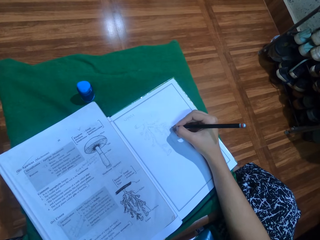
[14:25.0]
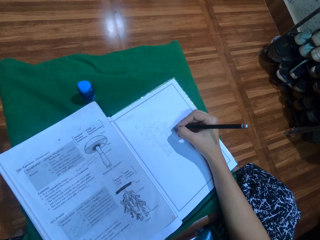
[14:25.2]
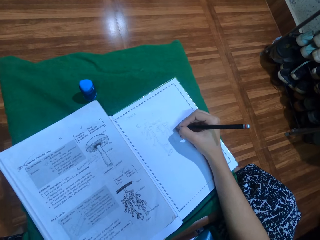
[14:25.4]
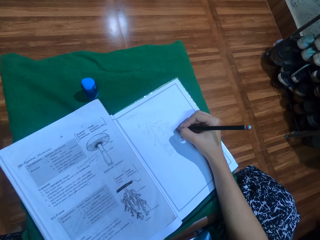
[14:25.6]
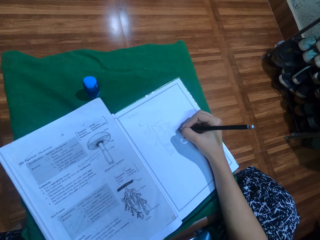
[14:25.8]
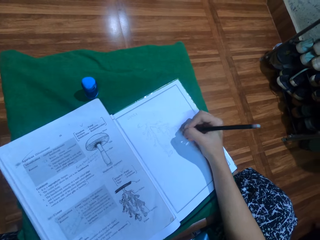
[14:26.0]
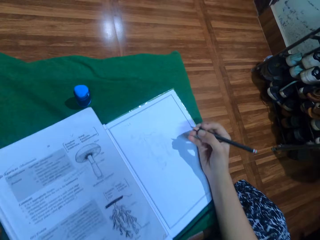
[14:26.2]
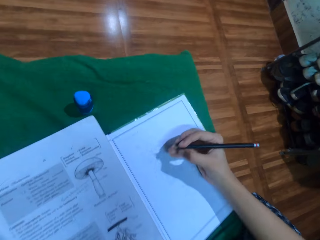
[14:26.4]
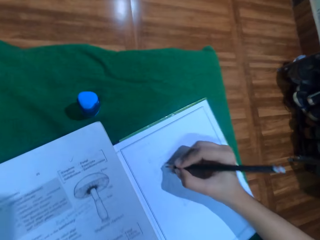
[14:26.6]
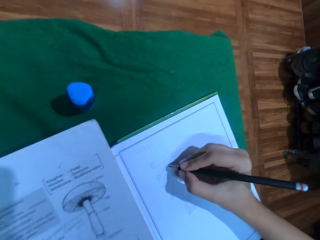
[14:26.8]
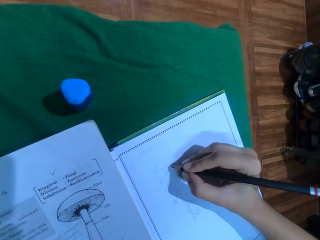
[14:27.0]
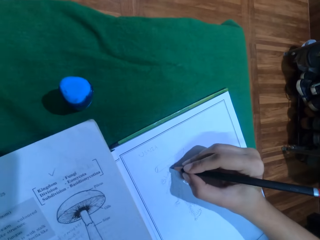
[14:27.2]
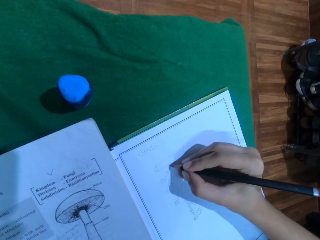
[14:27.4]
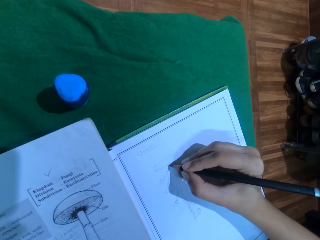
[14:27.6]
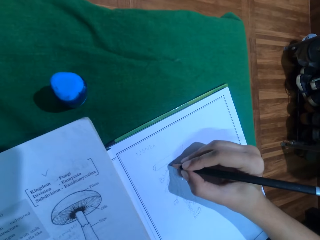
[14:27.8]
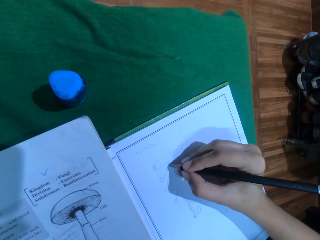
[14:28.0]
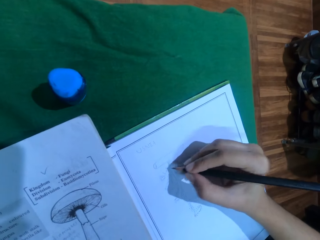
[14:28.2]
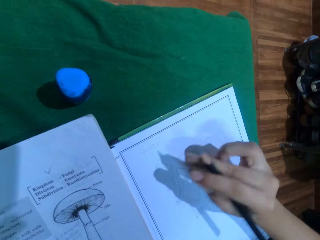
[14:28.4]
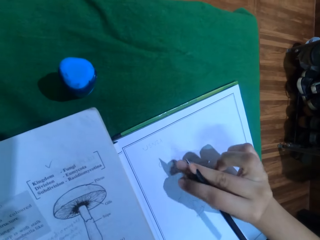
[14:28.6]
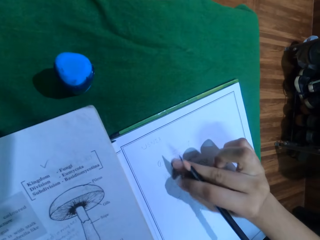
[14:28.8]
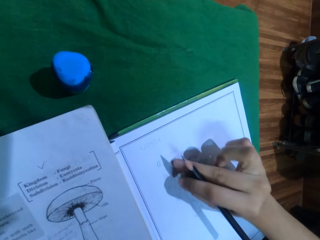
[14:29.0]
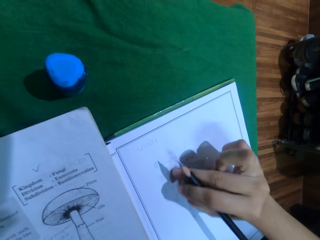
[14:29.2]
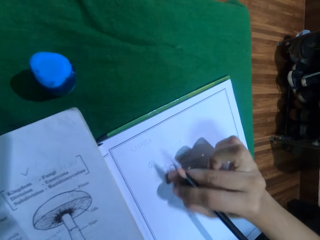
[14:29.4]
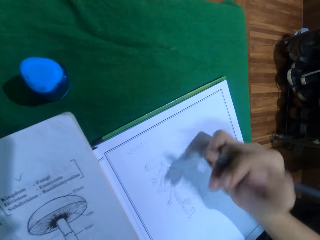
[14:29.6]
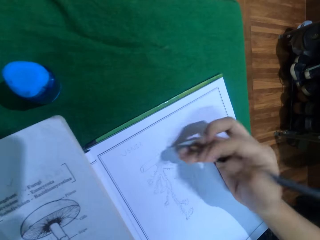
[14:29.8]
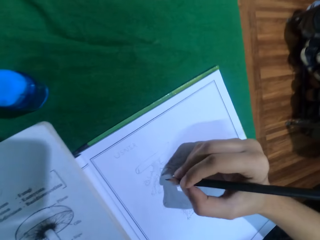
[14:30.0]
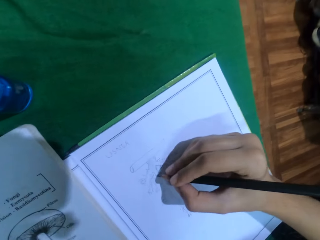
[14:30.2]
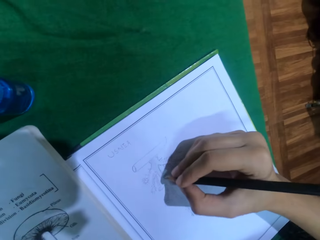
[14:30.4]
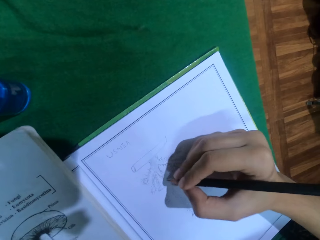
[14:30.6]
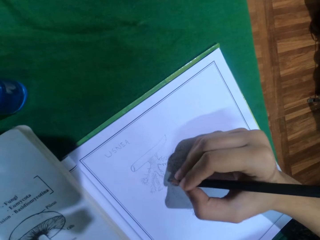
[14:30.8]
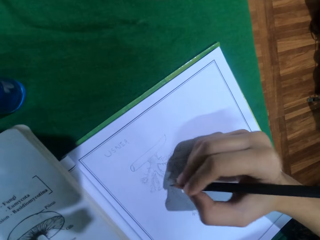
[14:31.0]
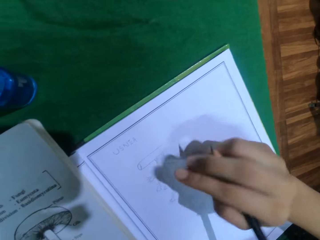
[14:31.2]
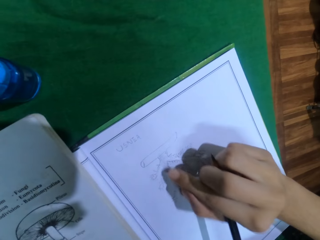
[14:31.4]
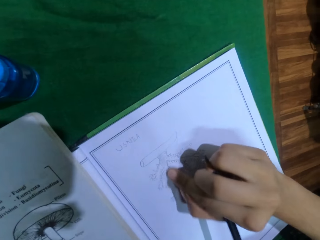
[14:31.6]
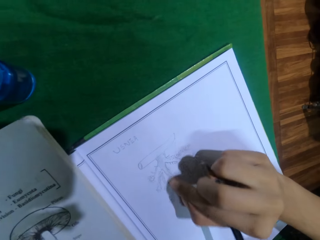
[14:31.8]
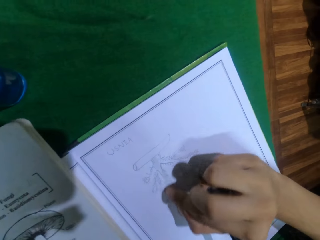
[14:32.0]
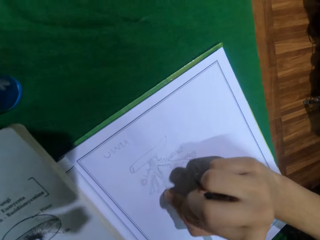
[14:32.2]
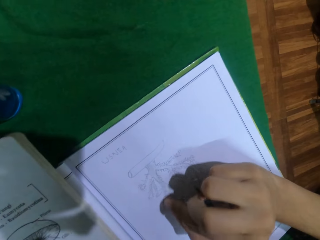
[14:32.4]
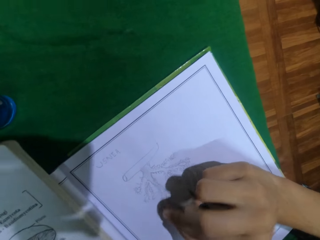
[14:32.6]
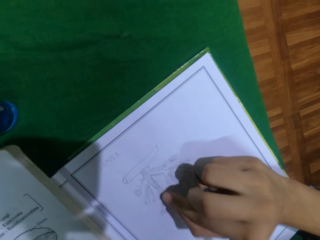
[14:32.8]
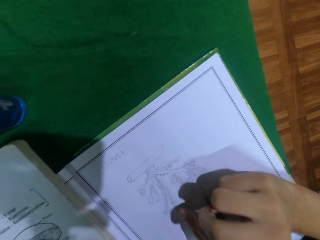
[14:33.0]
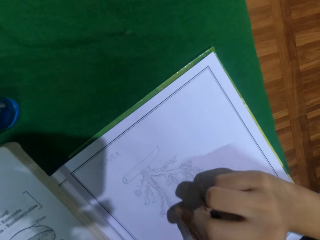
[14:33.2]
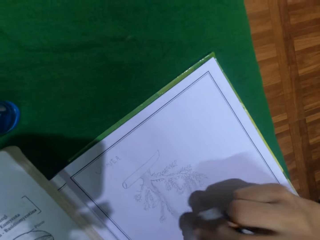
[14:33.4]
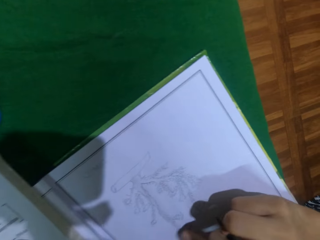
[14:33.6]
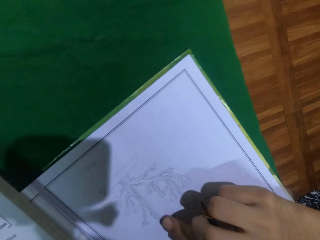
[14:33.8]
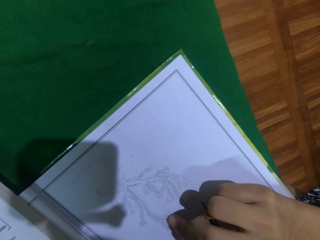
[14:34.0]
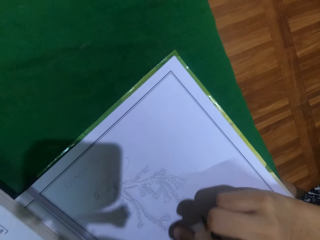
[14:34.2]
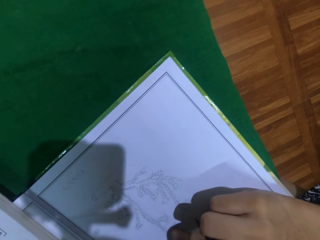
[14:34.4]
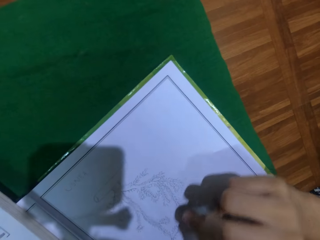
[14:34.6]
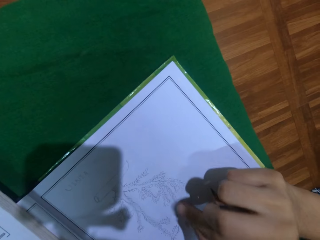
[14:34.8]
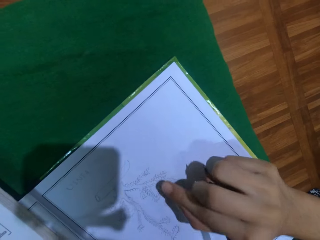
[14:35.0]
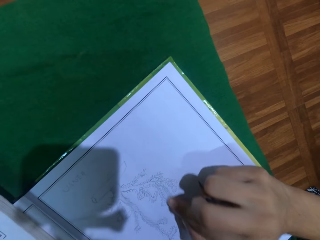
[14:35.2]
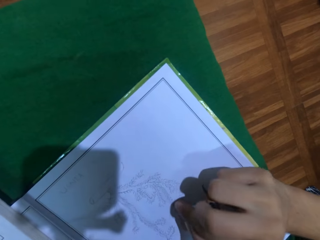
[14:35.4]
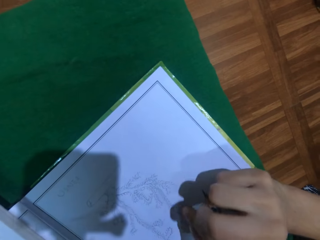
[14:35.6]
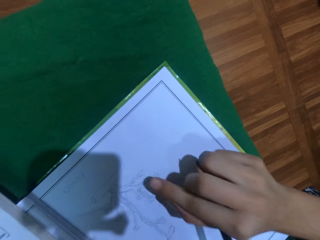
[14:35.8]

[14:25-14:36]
The camera wearer moves forward. She leans forward. She rubs a book with her fingers. She writes on the book with a pencil. She rubs the book with her fingers.

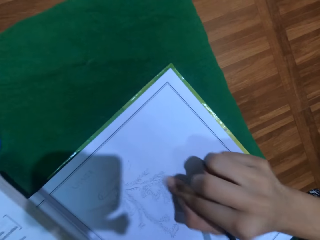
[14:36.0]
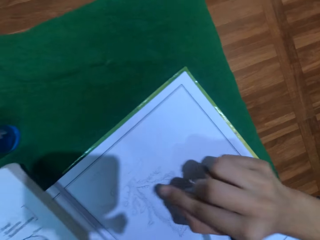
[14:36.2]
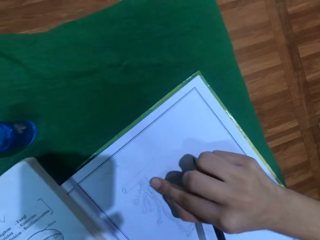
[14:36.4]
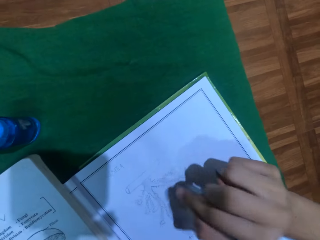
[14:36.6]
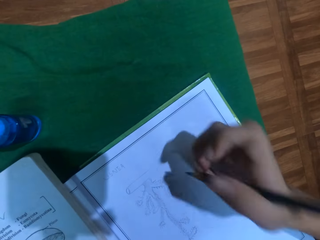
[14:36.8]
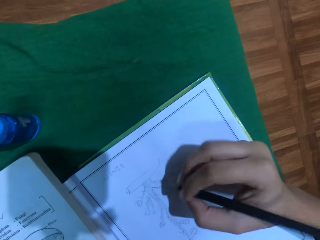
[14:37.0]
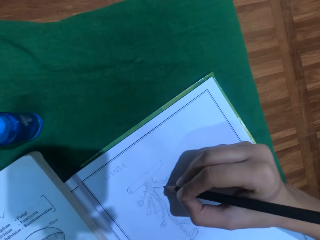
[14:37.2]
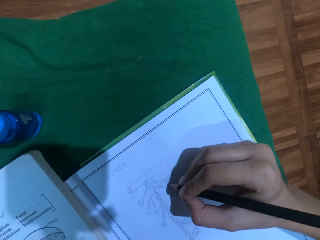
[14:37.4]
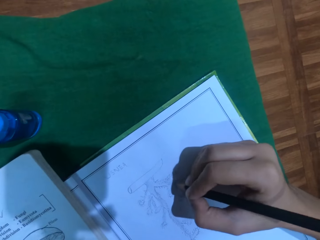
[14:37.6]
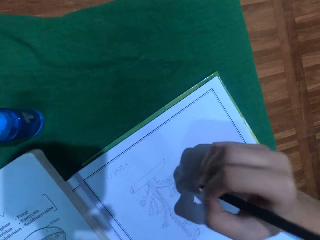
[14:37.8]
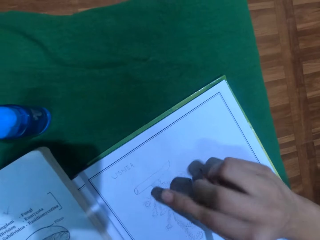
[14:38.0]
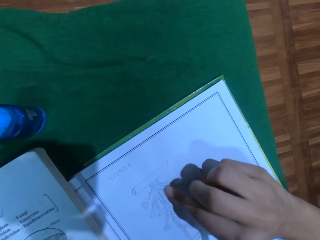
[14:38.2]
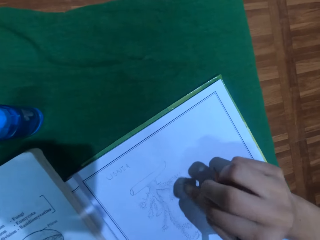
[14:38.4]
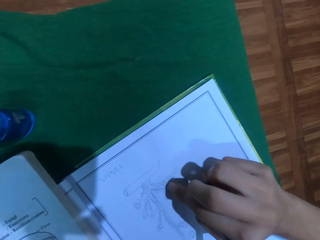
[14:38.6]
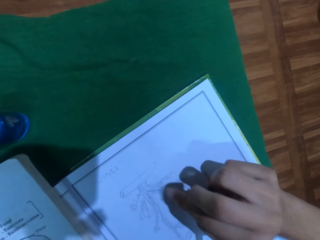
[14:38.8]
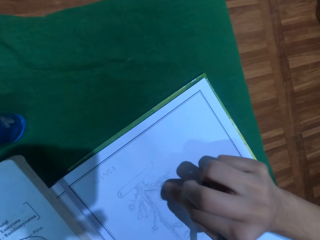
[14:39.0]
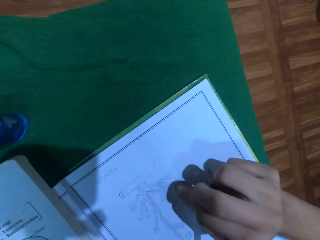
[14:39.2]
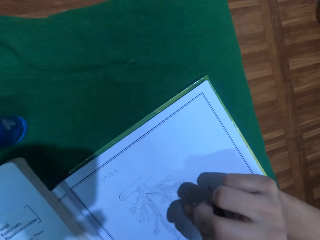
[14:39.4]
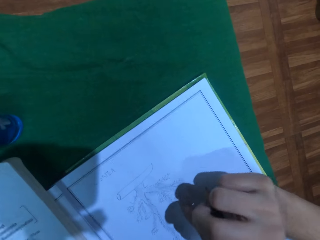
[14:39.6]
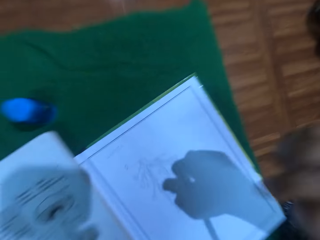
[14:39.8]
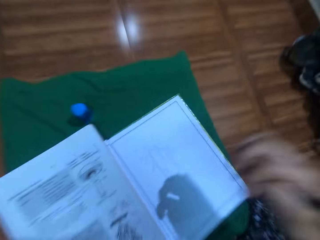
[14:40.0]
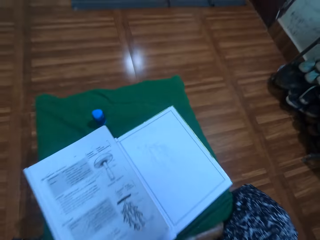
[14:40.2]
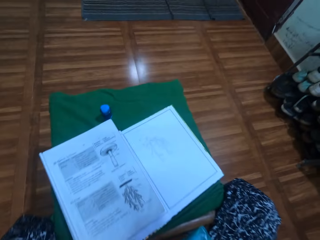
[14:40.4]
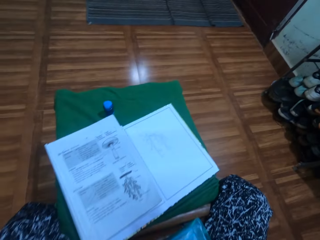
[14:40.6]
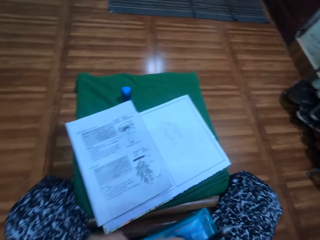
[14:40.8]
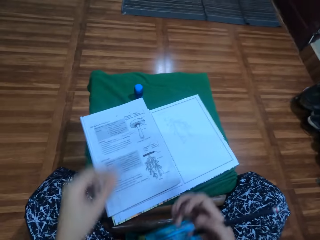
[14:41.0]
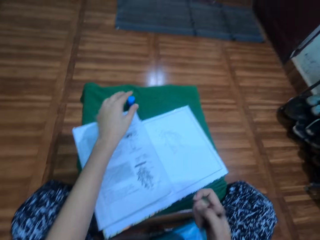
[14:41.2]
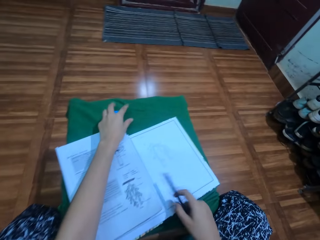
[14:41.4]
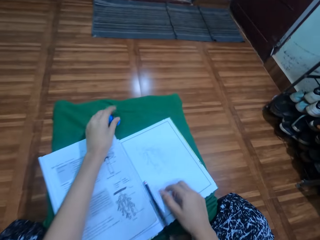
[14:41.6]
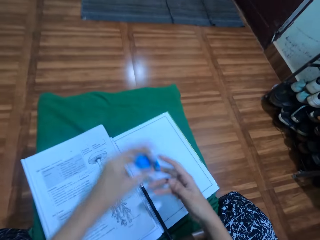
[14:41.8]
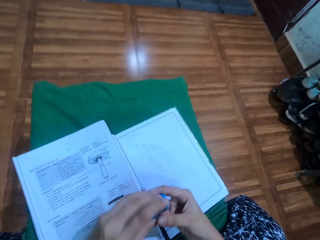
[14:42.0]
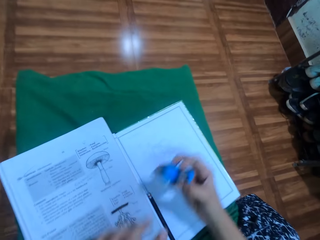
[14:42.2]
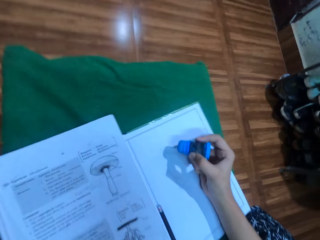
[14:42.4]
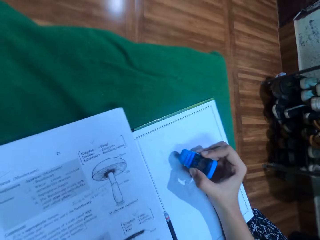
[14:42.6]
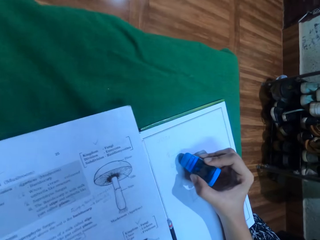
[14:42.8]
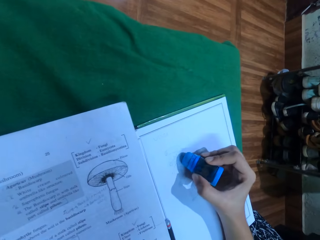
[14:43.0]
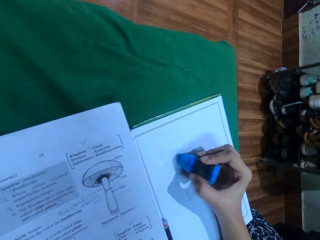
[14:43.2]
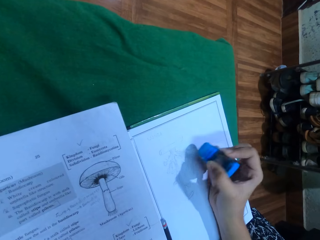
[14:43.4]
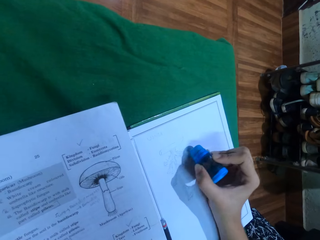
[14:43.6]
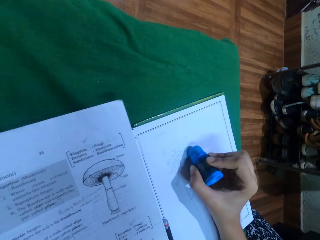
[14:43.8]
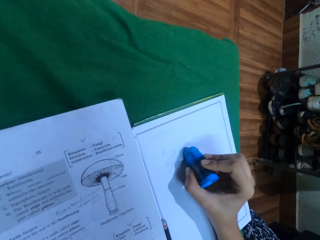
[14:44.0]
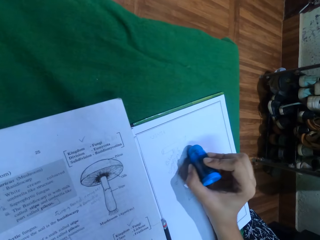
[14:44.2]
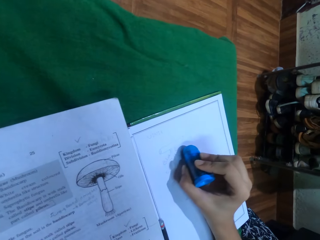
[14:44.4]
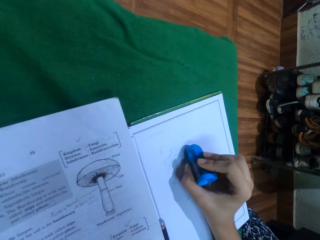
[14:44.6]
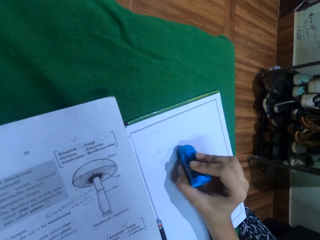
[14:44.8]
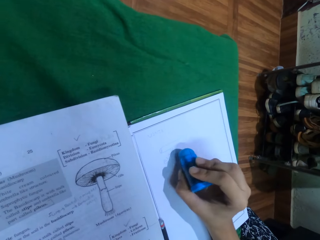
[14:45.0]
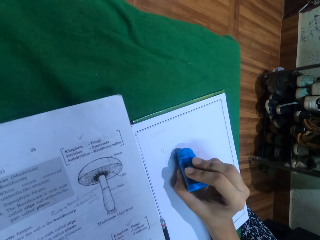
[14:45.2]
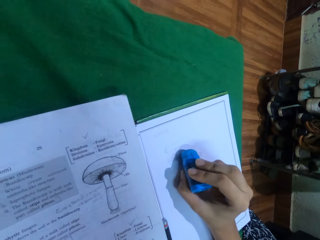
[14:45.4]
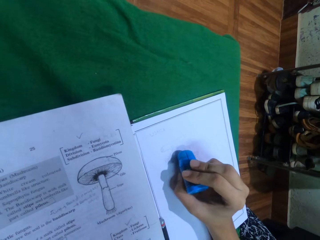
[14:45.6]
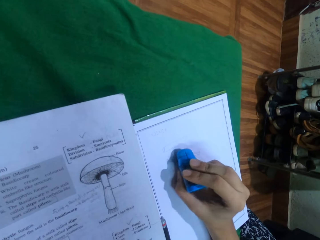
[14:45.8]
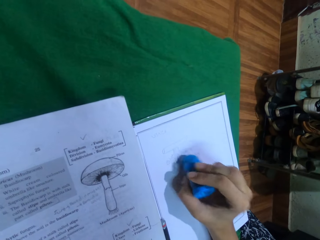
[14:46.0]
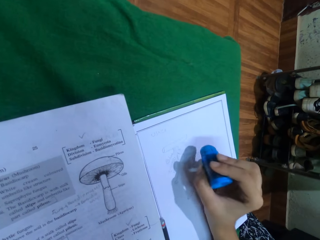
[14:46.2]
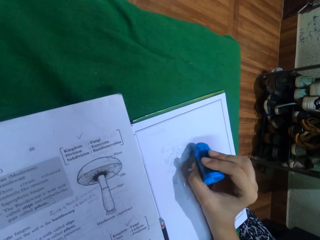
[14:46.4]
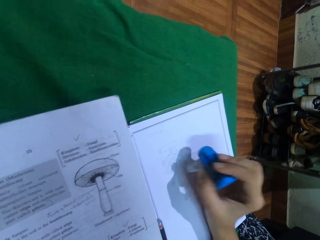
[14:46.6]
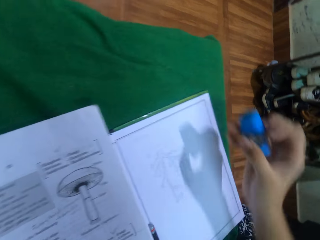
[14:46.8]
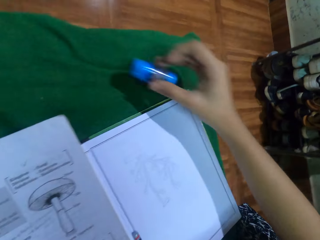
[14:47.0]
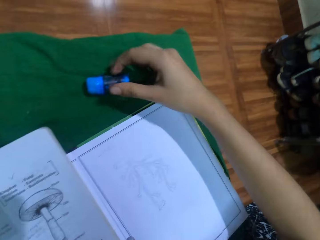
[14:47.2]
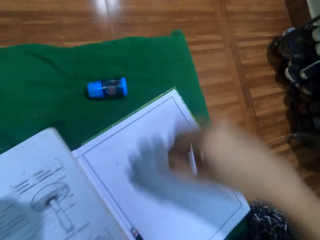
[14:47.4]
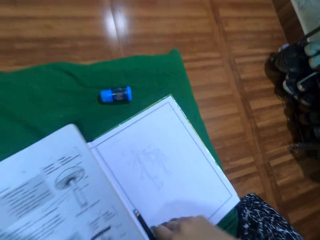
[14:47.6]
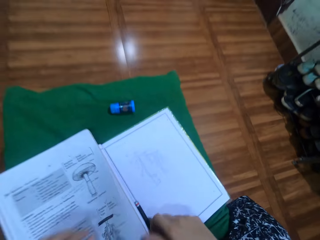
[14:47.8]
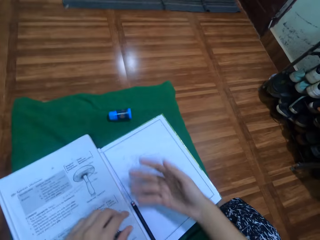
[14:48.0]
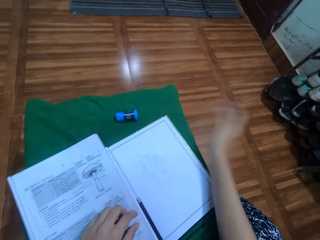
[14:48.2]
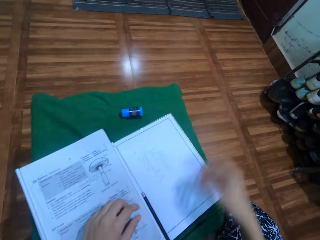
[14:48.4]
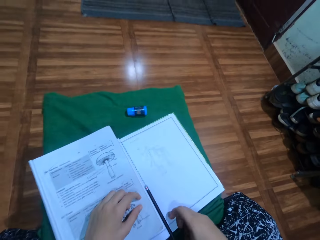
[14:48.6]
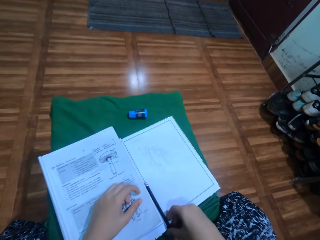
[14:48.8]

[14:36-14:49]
The camera wearer draws on a book with a pencil. He wipes the book with his finger. He leans back. He picks up an eraser. He rubs a drawing on the book with the eraser. He puts down the eraser. He wipes the book.
